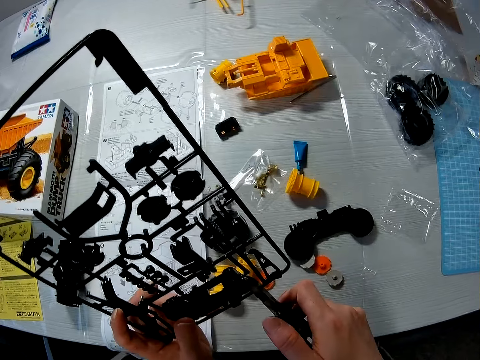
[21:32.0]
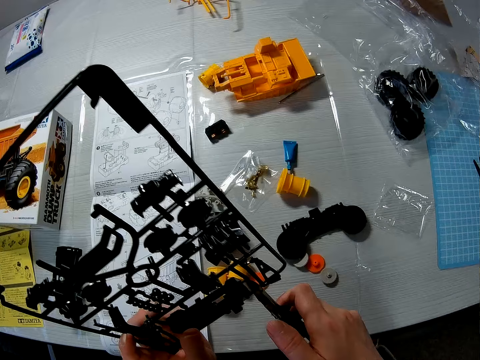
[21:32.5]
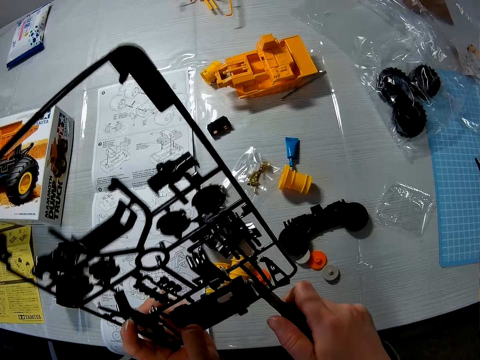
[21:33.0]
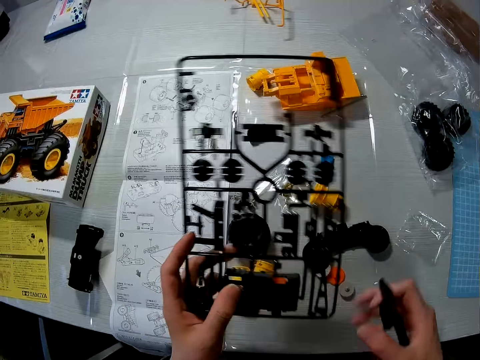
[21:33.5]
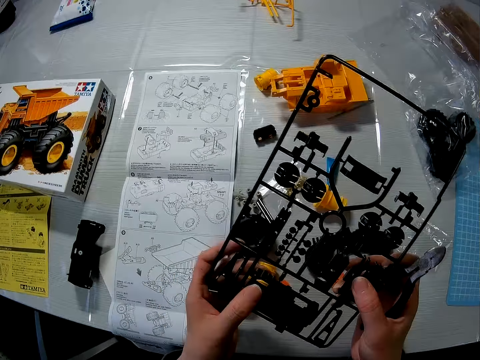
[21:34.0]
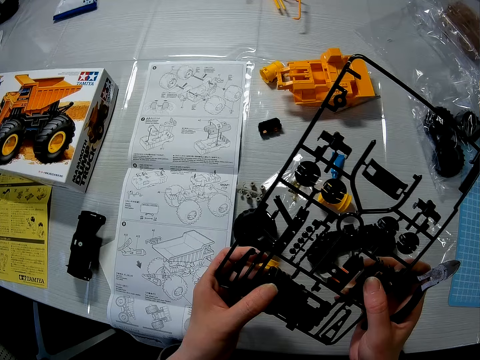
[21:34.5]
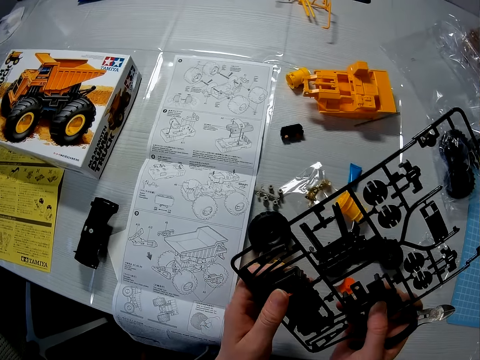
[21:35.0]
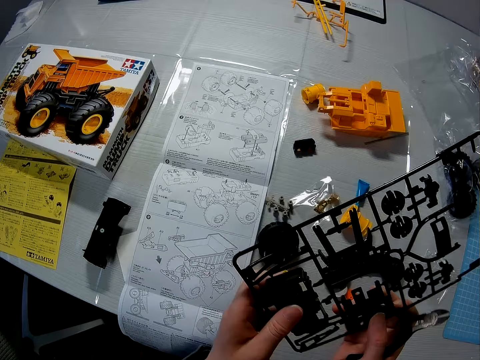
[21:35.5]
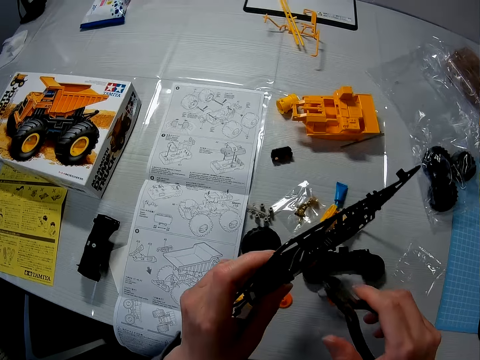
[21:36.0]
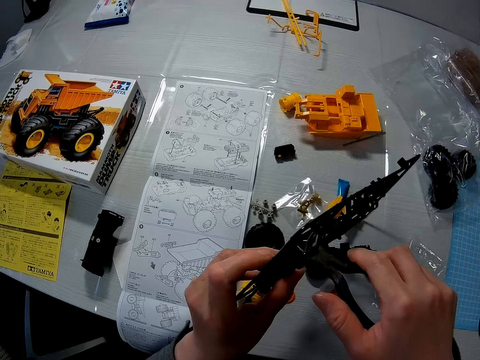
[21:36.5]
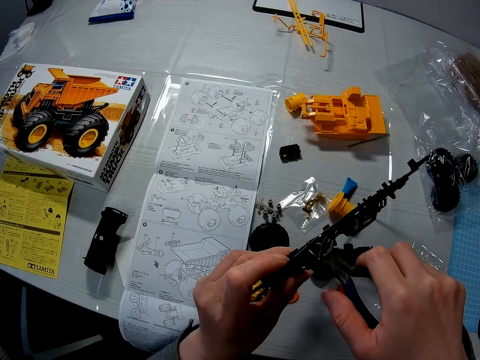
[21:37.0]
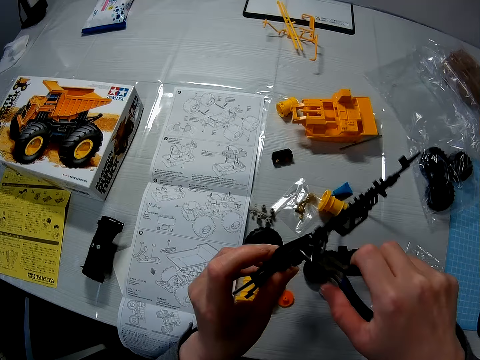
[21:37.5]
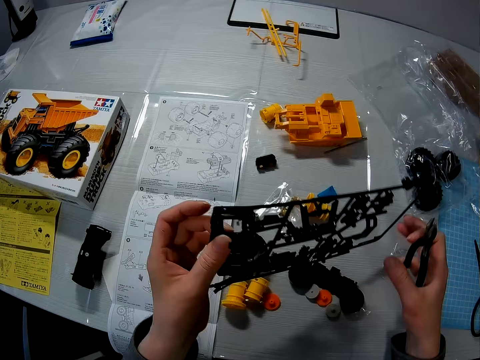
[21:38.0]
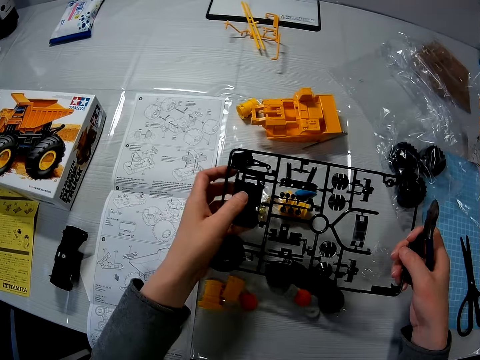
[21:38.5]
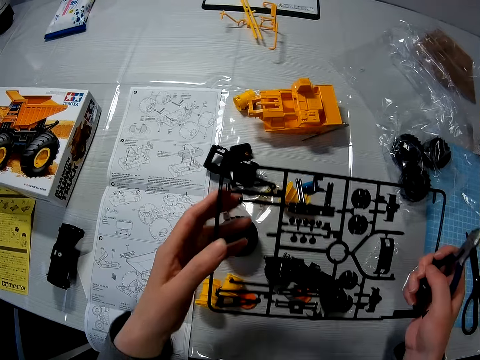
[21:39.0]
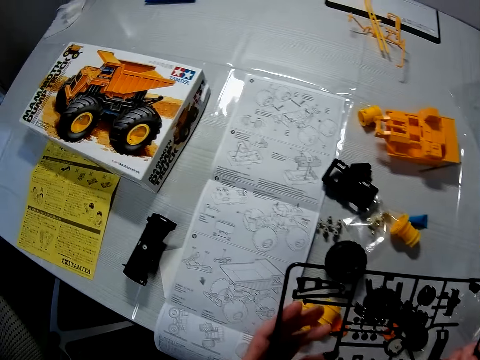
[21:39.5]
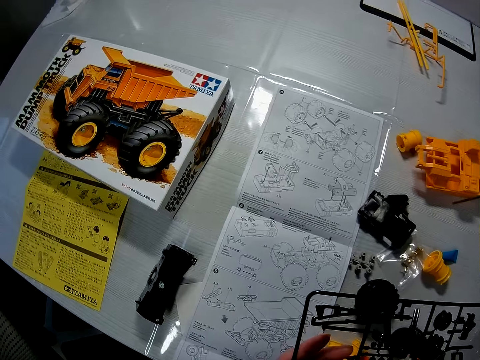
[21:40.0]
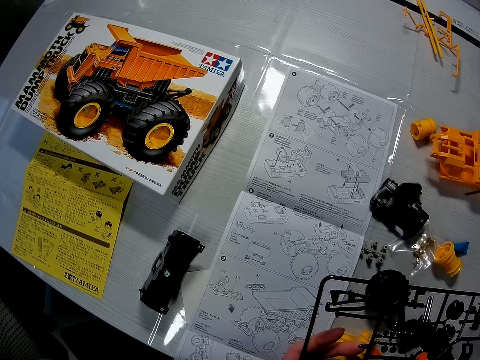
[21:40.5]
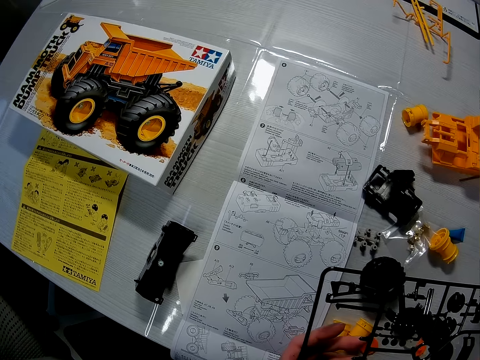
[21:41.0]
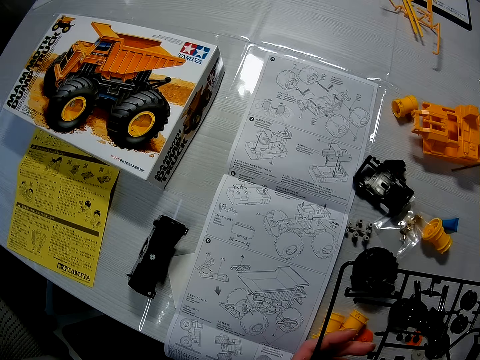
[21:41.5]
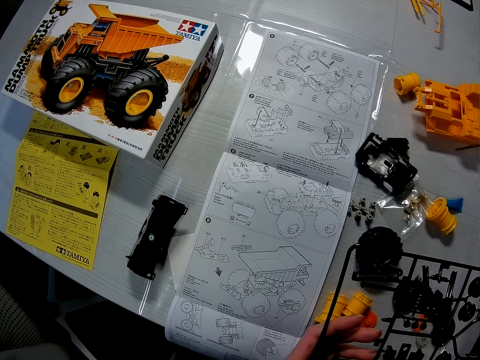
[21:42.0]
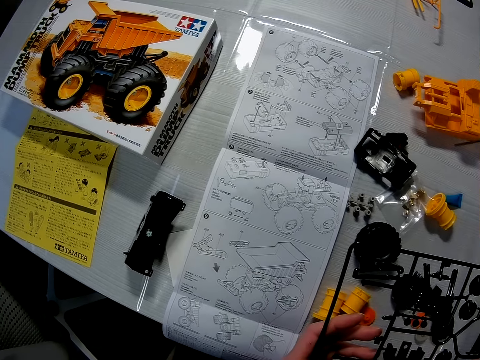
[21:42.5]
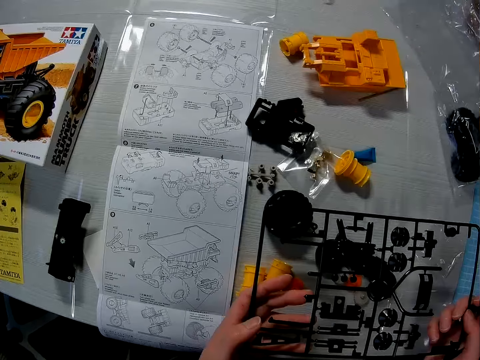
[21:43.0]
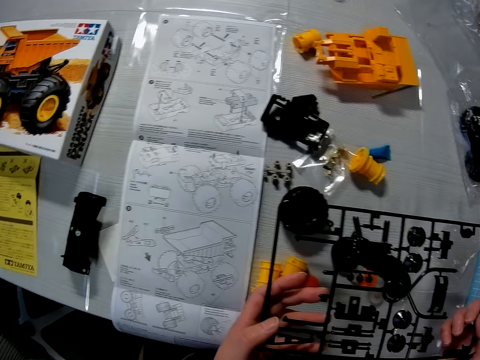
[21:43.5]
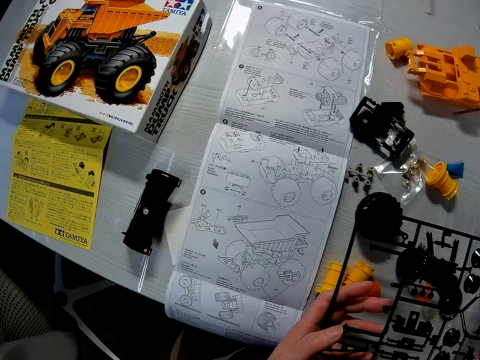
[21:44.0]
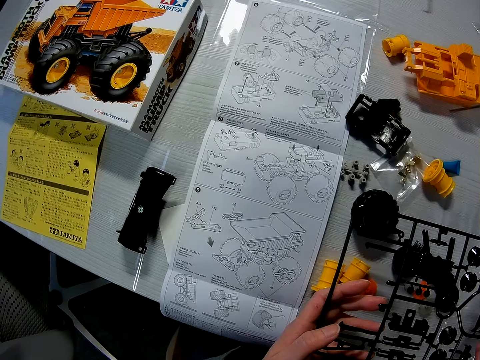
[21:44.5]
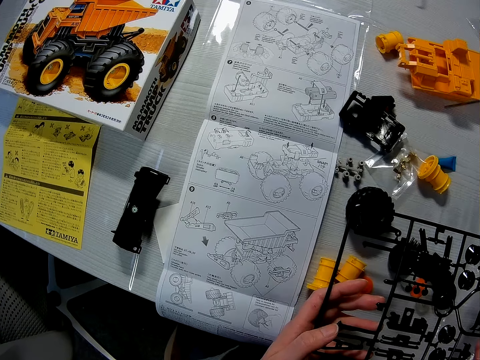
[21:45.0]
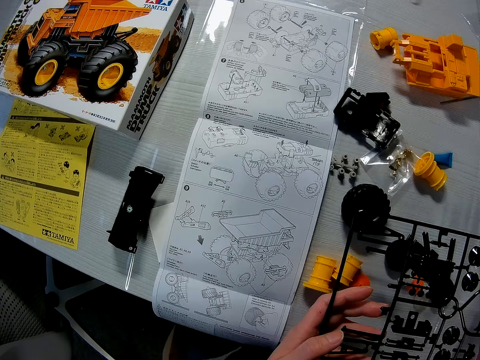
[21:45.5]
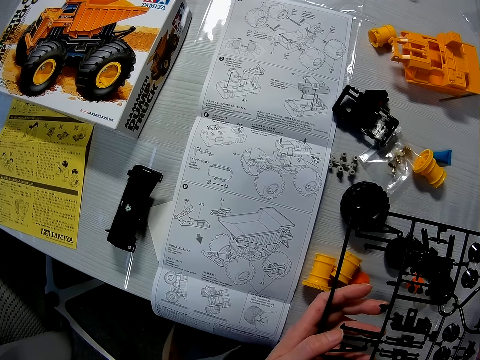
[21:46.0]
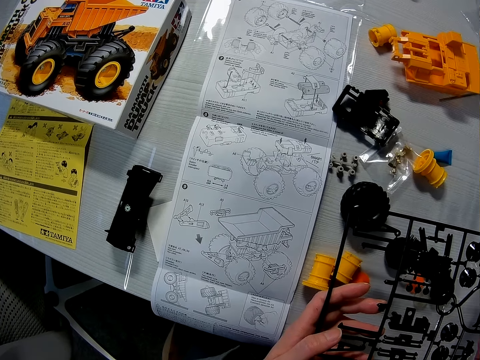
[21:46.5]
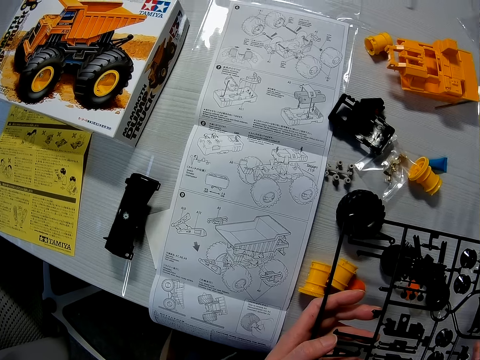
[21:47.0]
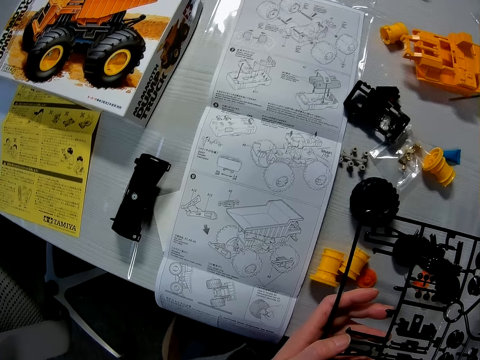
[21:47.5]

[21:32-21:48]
The camera wearer turns something. They repair something with the pliers. They lift something. They look at the manual. They look at something. They look at the manual.

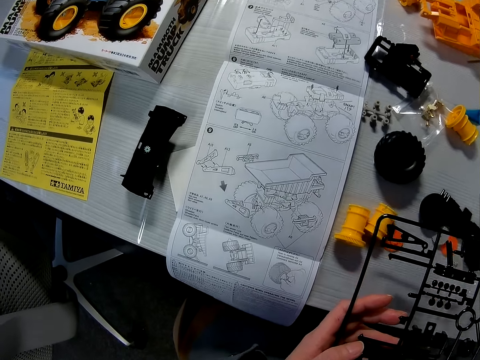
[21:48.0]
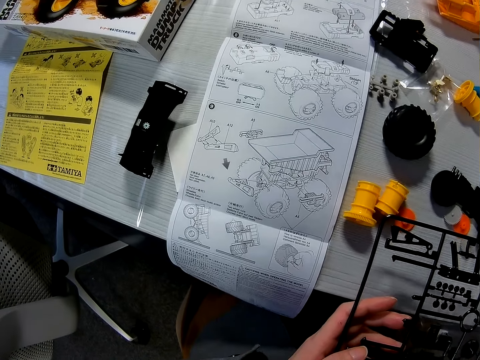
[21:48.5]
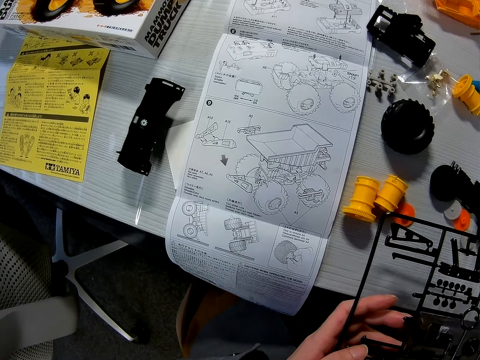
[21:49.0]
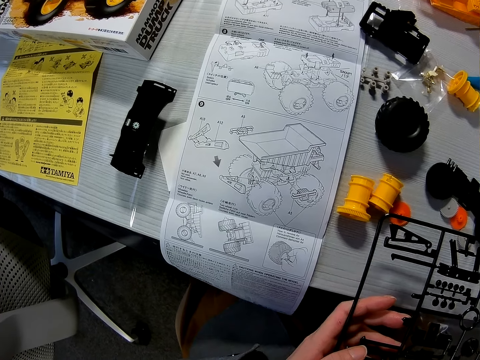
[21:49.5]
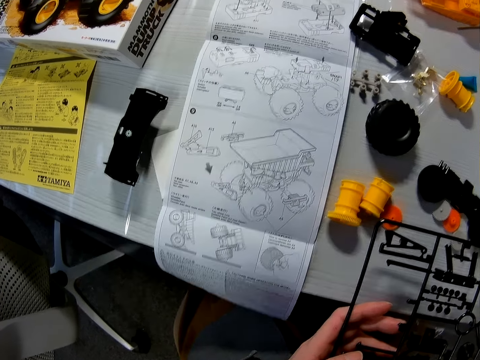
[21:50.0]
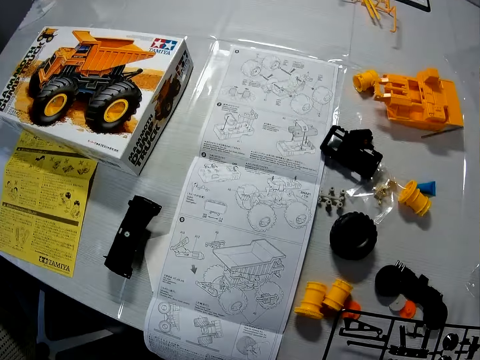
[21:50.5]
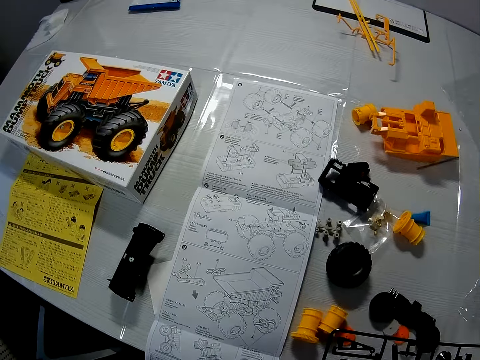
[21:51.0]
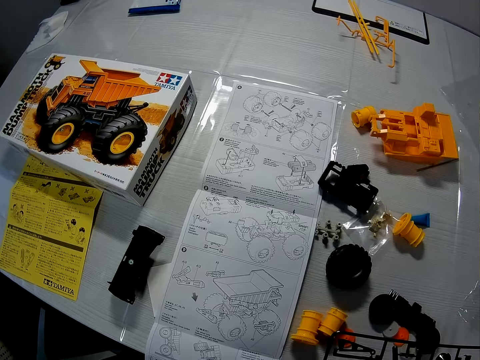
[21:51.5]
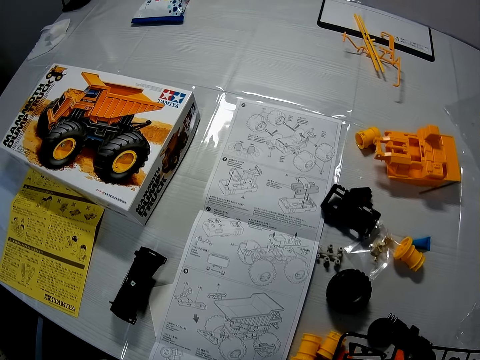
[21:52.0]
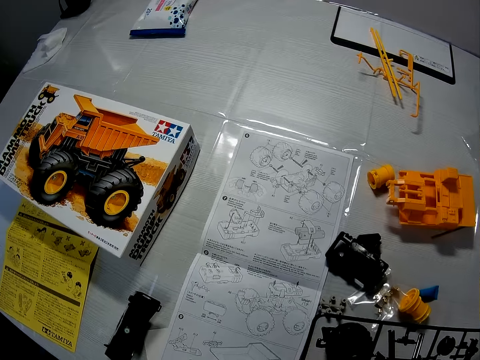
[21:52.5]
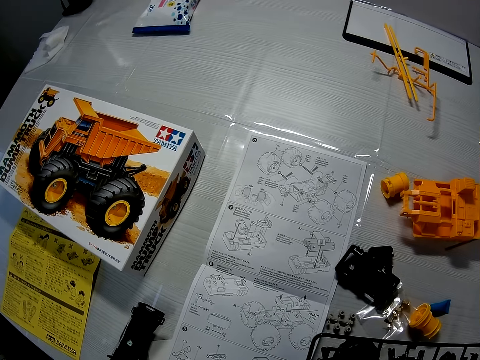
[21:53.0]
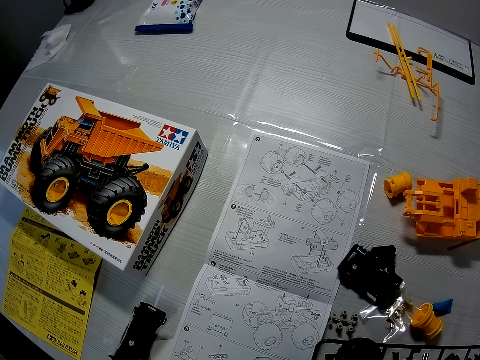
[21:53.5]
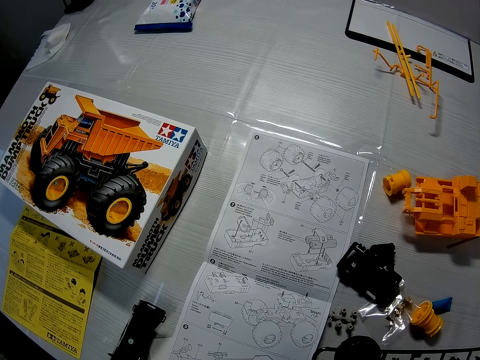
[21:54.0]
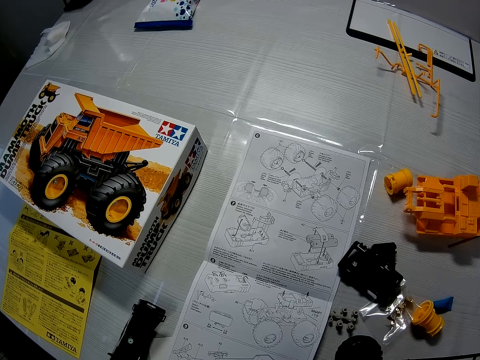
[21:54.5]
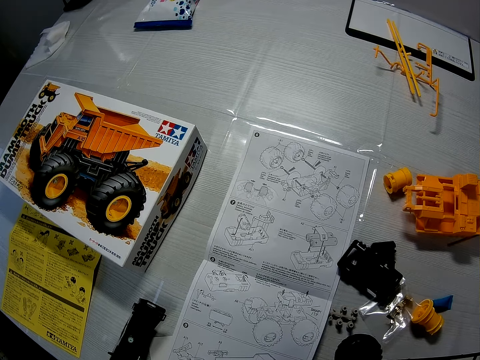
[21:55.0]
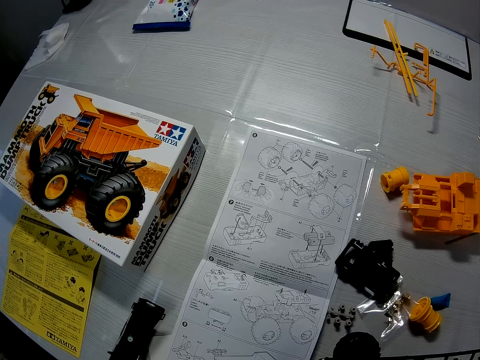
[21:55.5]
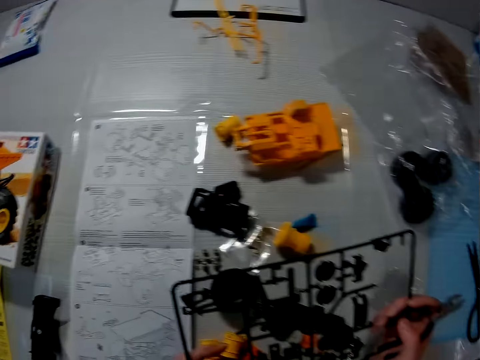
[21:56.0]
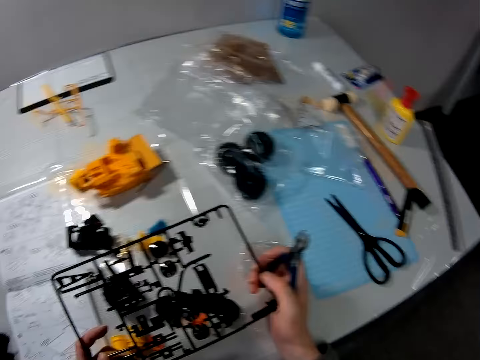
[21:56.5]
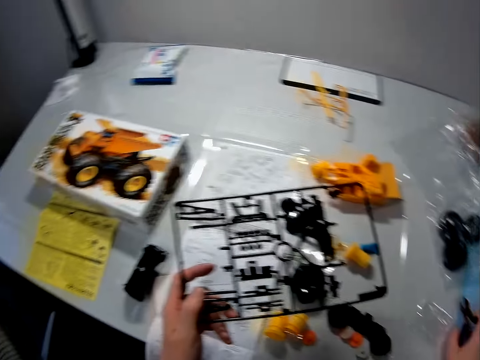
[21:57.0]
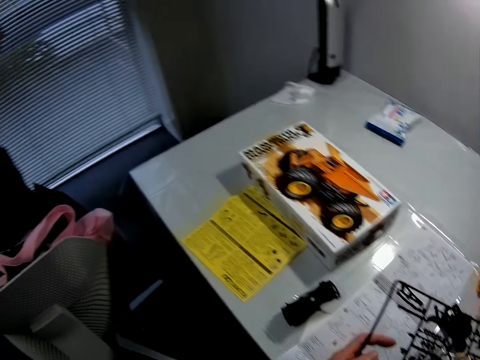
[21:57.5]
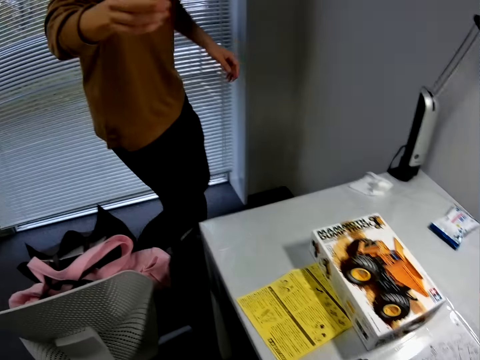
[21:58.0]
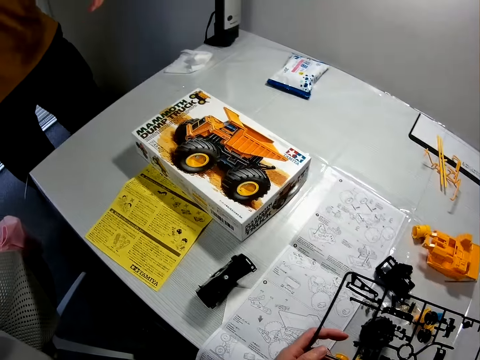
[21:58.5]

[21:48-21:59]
The camera wearer looks at something. He moves the hand. He drops the wire cutter on the table with his right hand. He looks around. A man walks around.
